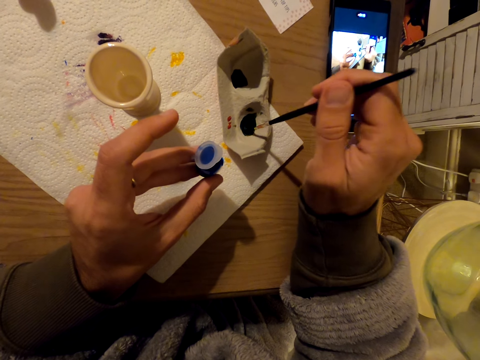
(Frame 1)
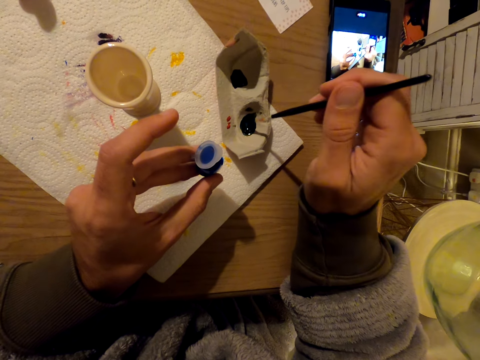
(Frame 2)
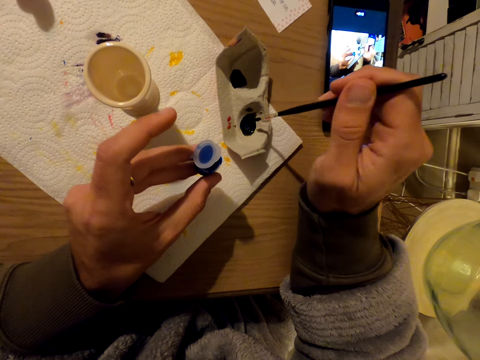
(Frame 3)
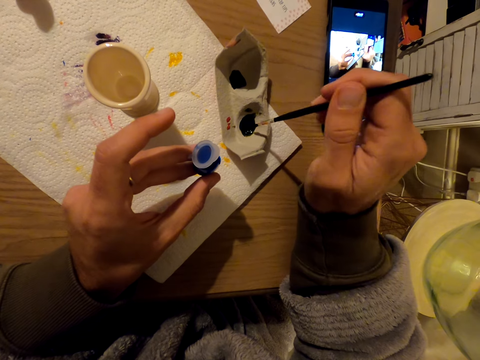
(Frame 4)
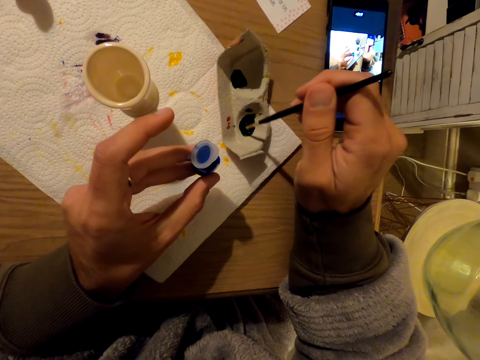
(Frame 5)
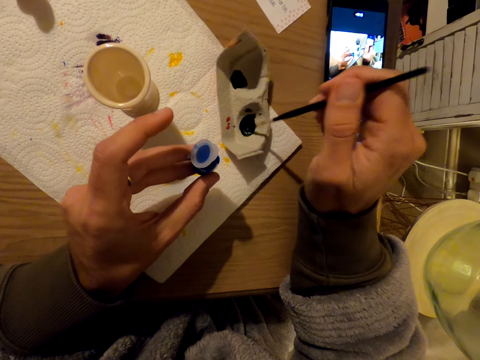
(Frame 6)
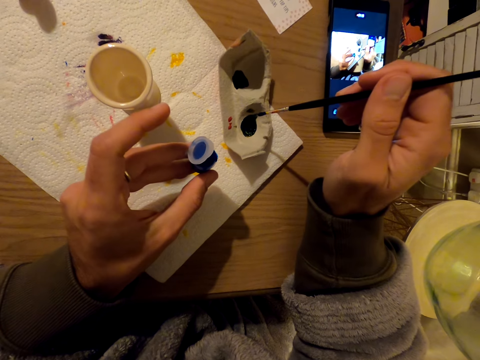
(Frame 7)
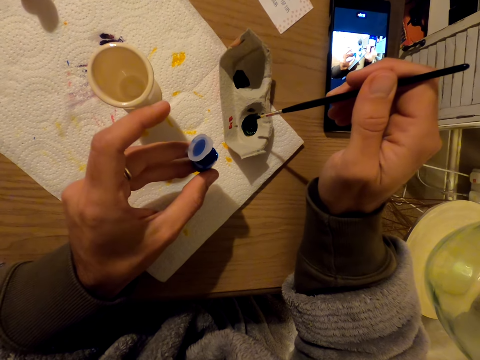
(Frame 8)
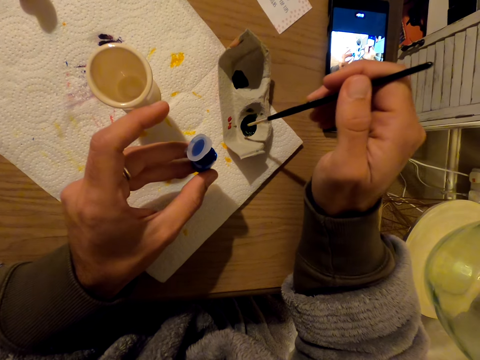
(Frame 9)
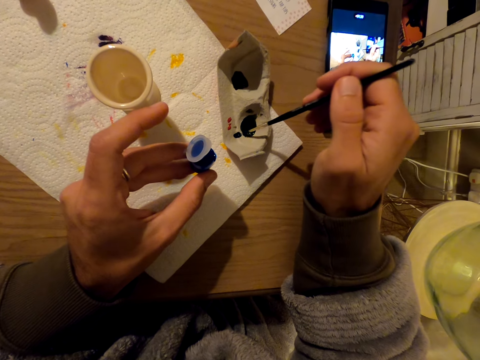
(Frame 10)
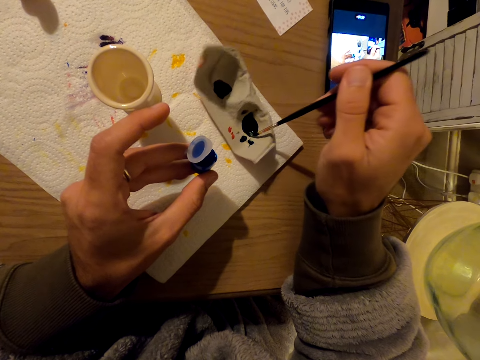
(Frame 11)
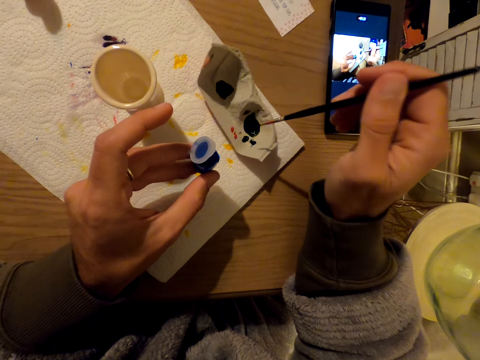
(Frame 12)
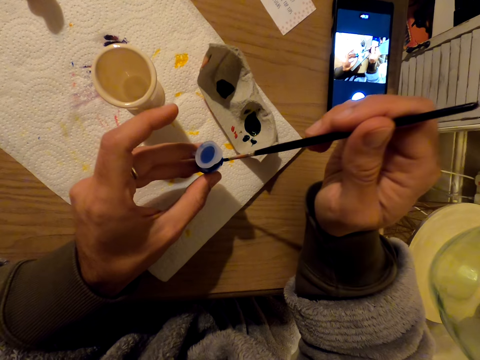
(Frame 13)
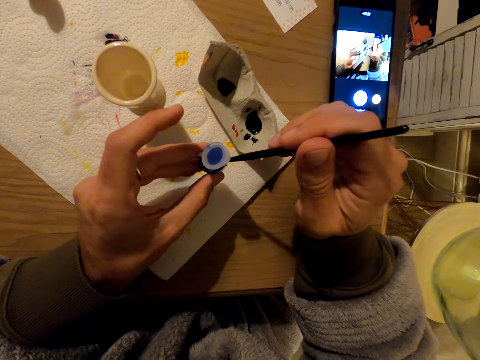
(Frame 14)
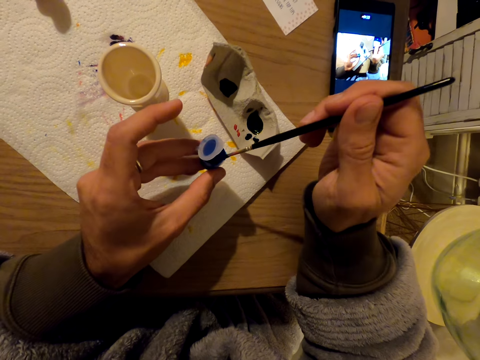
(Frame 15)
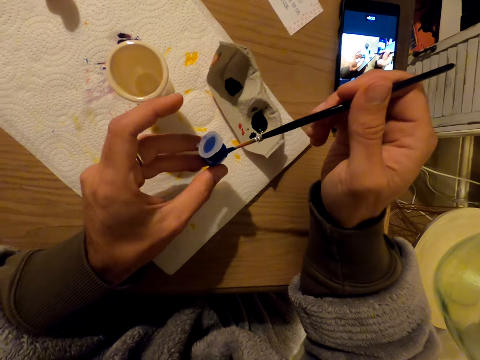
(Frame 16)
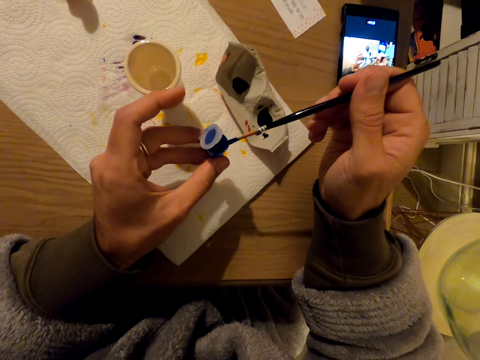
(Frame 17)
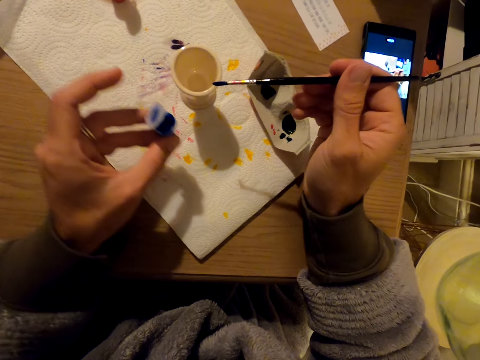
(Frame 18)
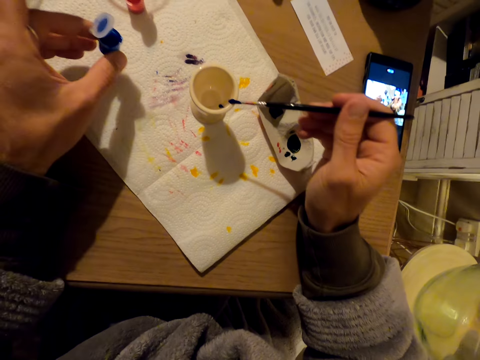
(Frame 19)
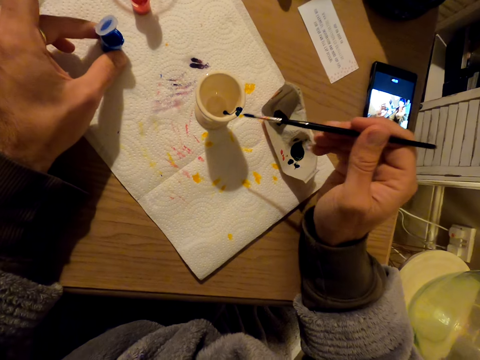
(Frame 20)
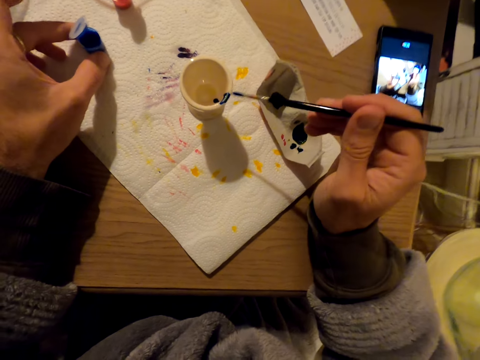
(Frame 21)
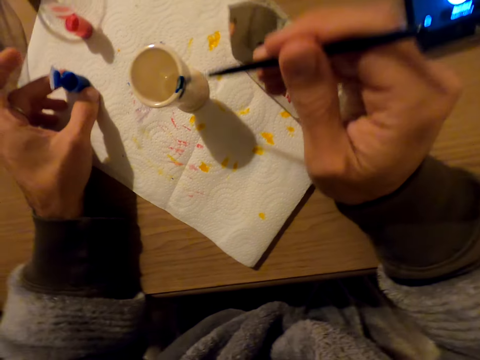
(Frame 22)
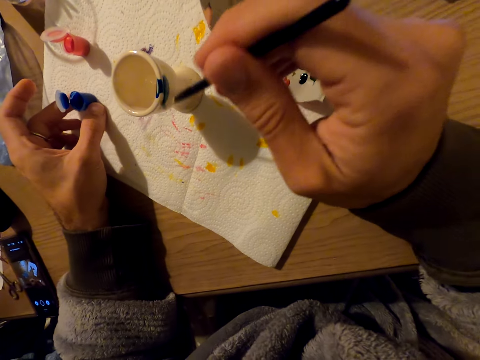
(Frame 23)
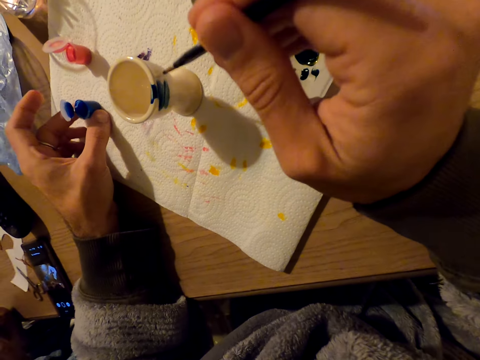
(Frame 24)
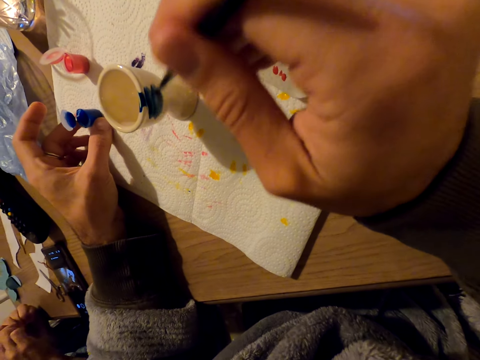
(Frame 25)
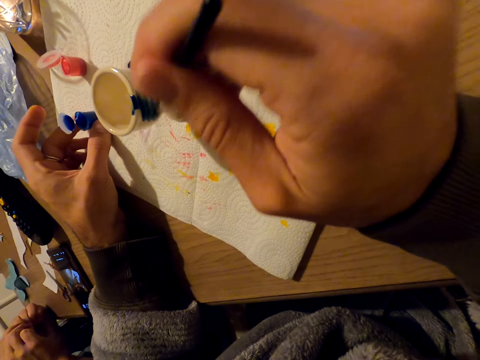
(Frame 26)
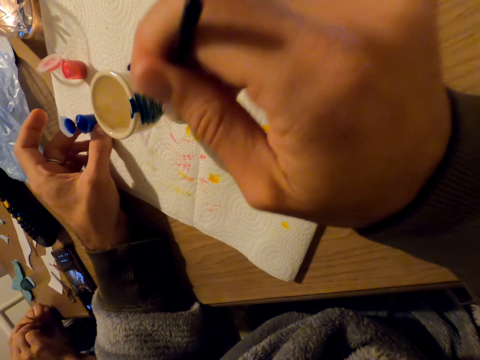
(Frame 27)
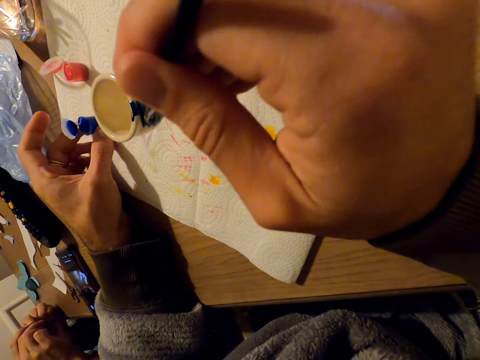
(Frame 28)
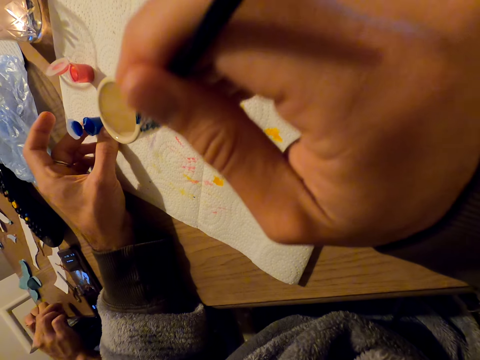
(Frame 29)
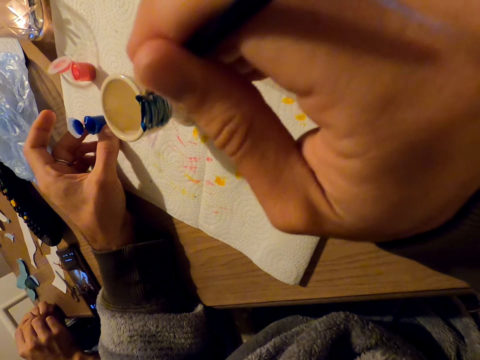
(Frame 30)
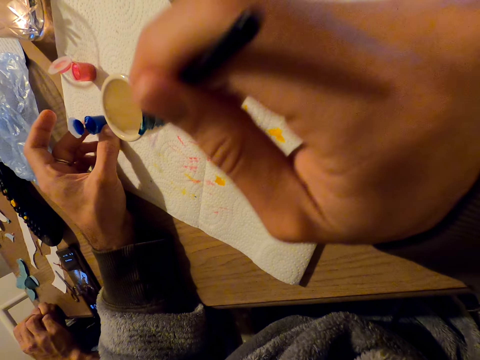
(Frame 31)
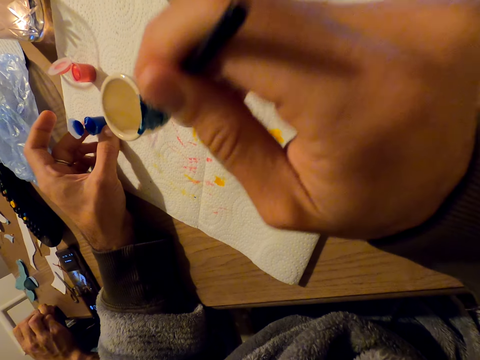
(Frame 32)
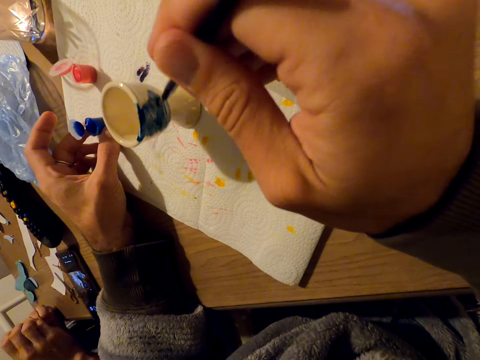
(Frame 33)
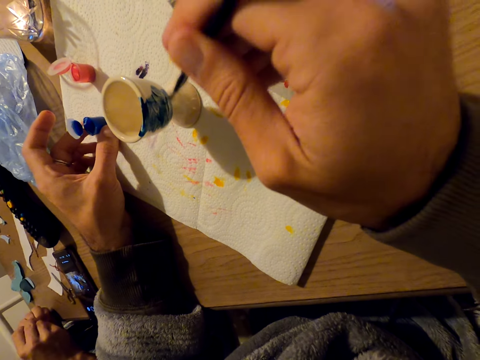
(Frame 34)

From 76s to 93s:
The camera wearer dips the paint brush in the paint. They paint the eggcup on the table. They paint the outside of something.

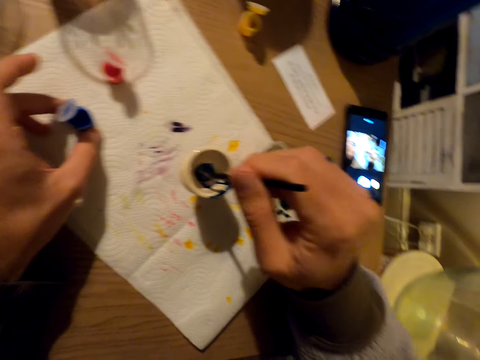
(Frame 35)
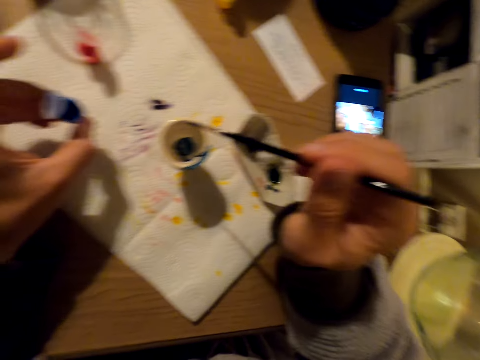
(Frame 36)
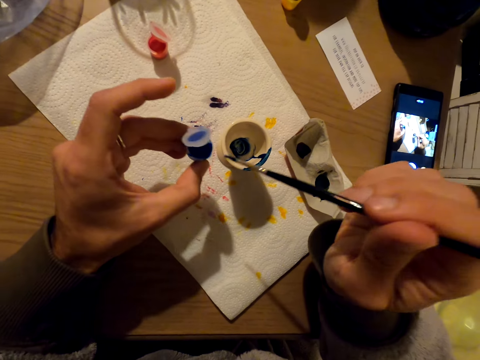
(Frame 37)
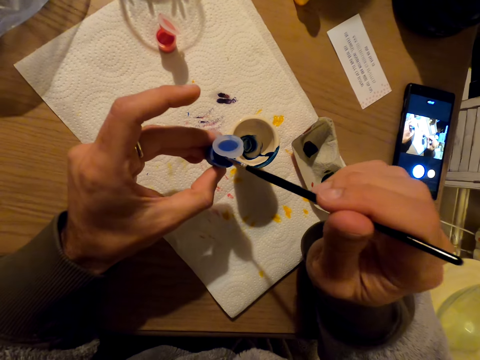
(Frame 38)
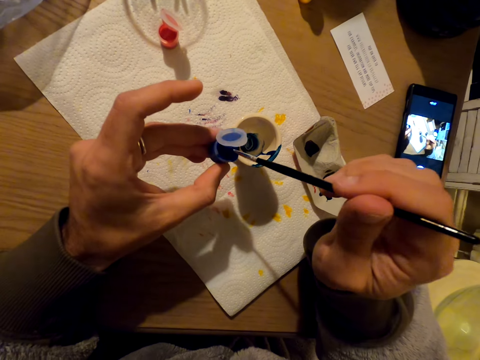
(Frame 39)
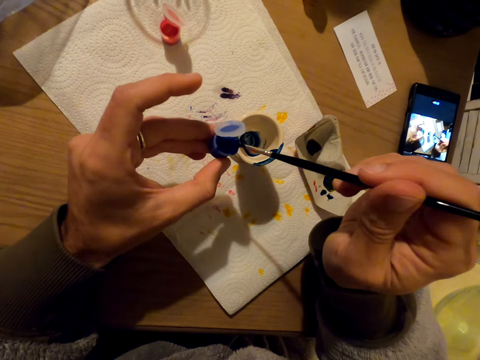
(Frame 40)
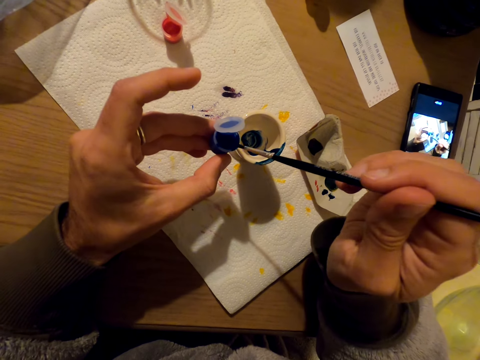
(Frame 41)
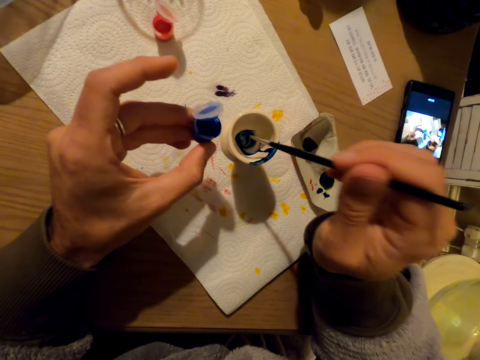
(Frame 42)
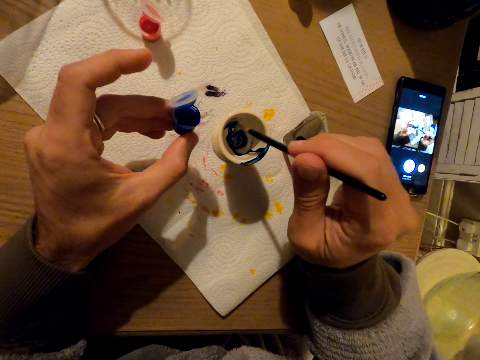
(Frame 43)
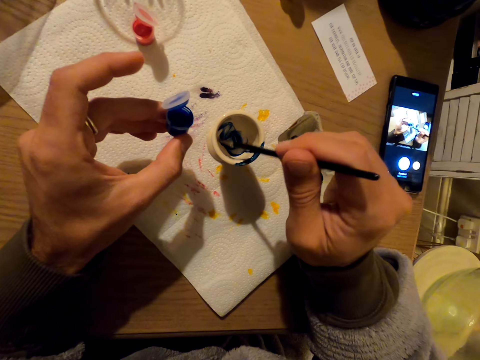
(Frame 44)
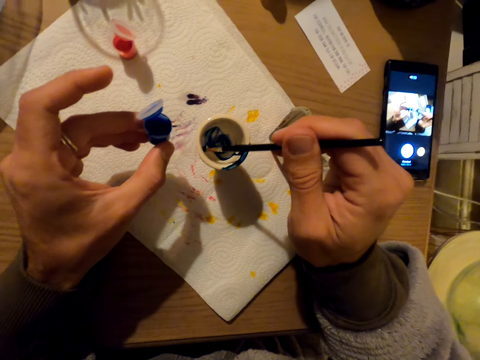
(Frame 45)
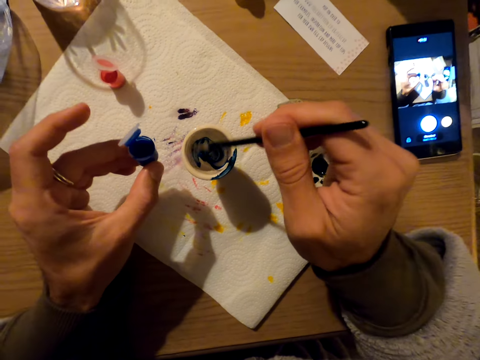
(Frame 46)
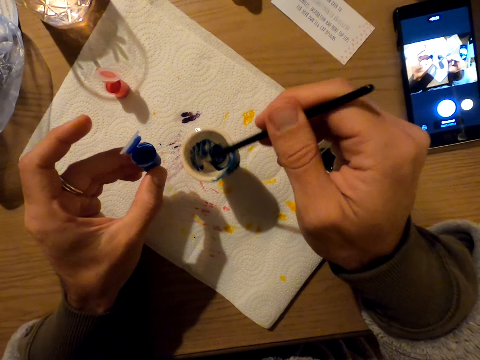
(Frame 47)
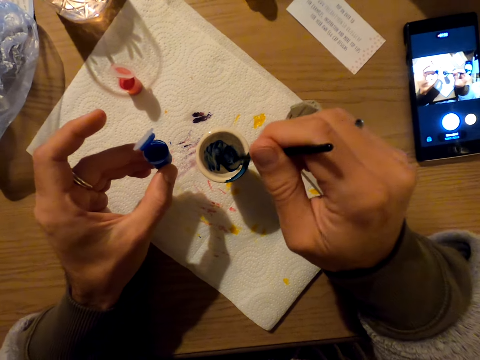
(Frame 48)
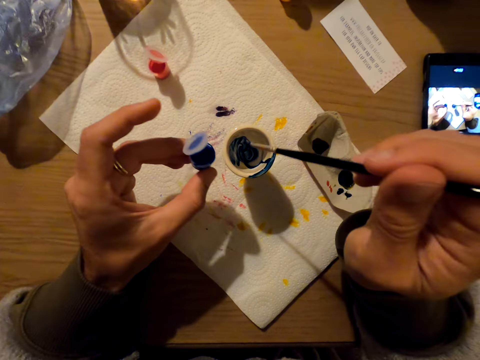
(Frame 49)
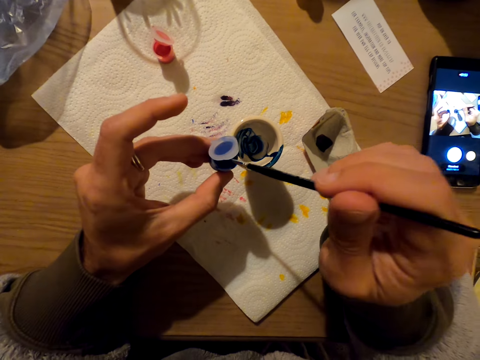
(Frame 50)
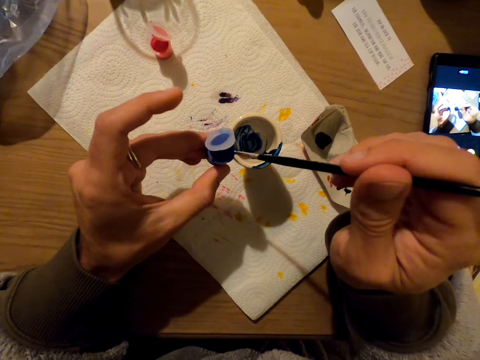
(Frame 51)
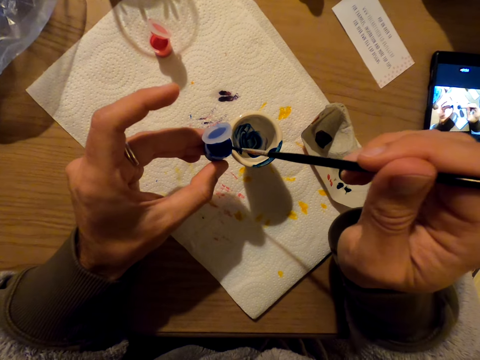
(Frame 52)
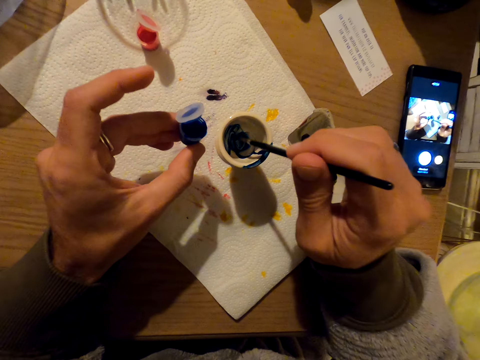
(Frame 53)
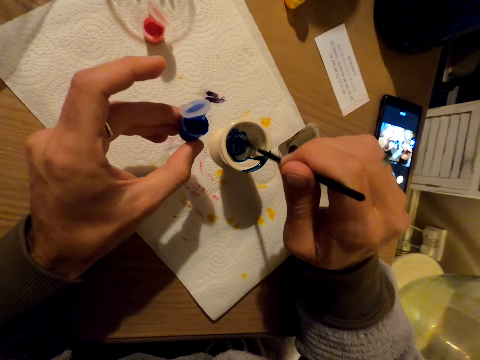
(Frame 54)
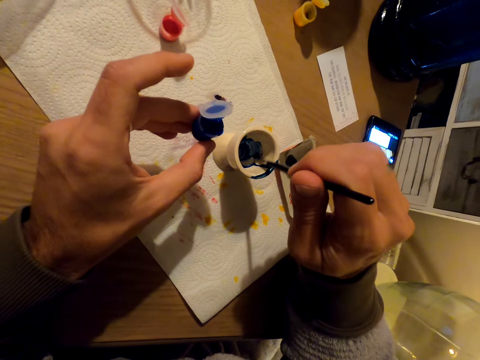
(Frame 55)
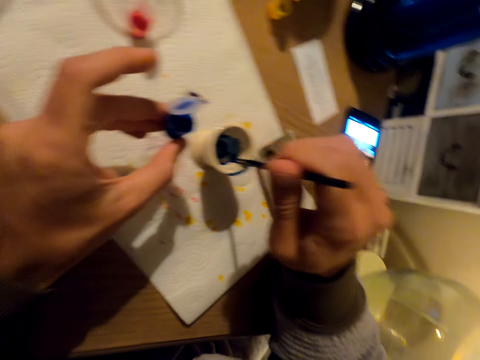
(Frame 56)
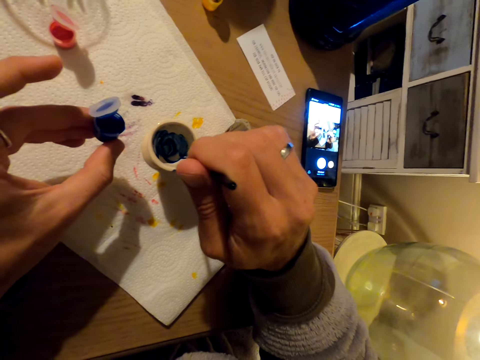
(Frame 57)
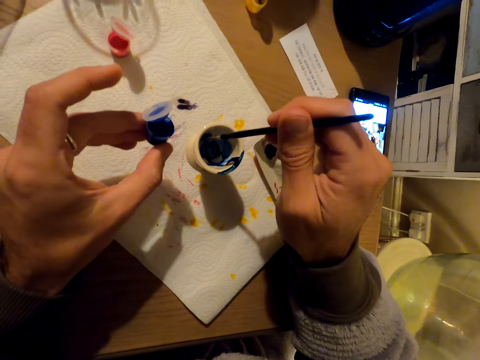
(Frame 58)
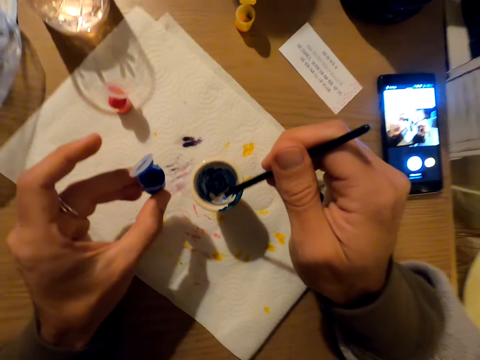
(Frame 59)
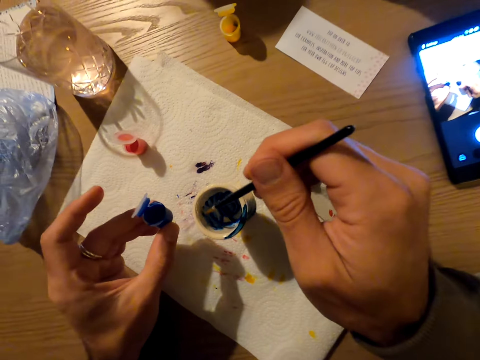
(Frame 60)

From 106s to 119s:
The camera wearer dips the paint brush in the blue paint. They paint the inside of the eggcup. They dip the paint brush in the blue paint. They paint the inside of the eggcup.
